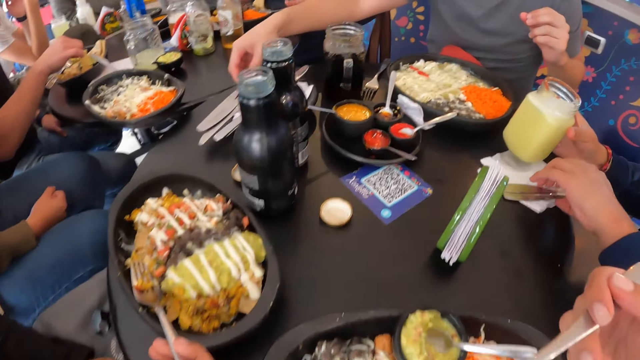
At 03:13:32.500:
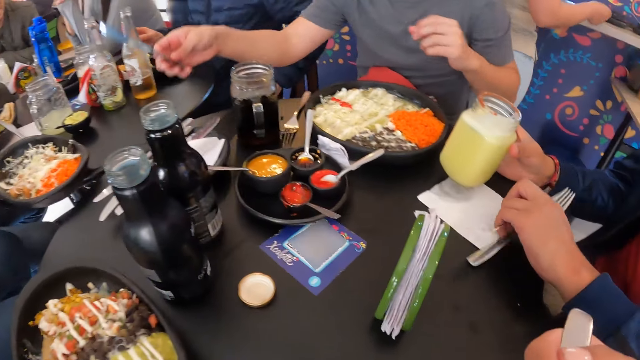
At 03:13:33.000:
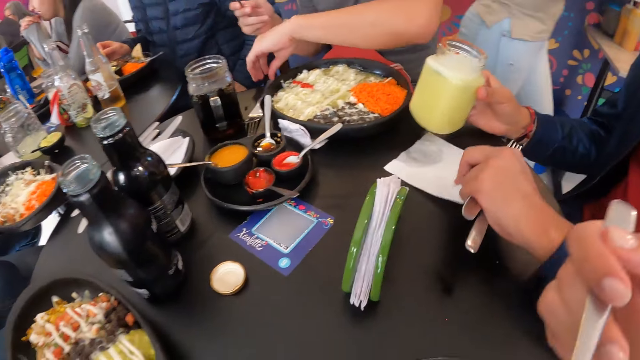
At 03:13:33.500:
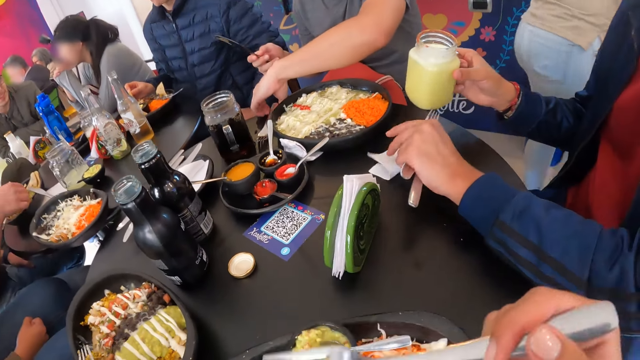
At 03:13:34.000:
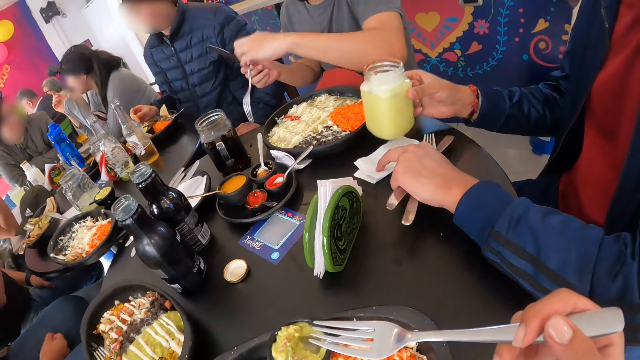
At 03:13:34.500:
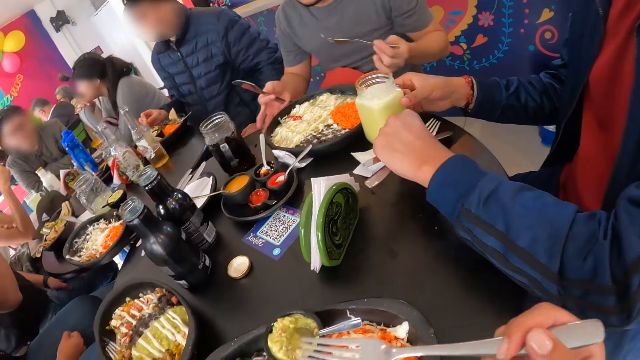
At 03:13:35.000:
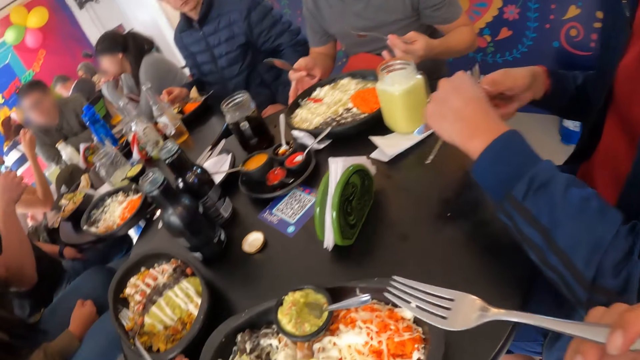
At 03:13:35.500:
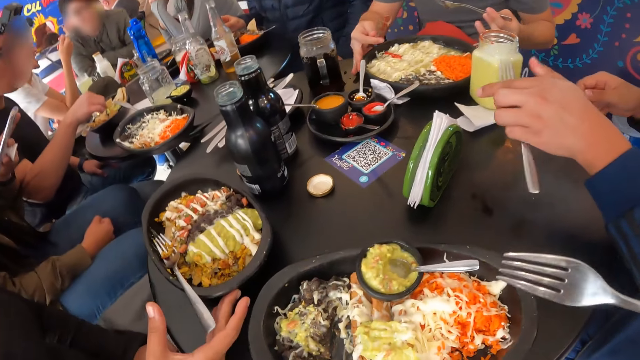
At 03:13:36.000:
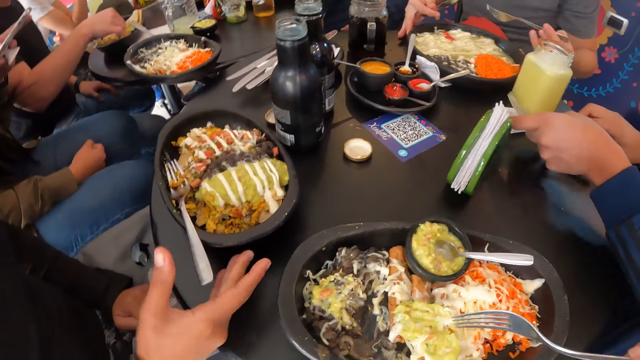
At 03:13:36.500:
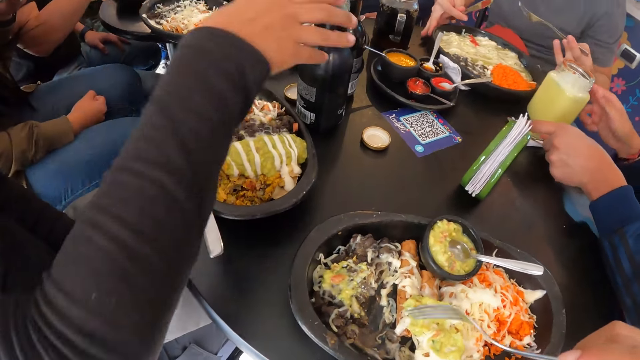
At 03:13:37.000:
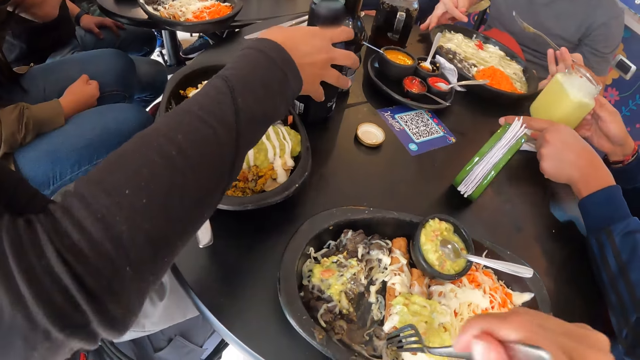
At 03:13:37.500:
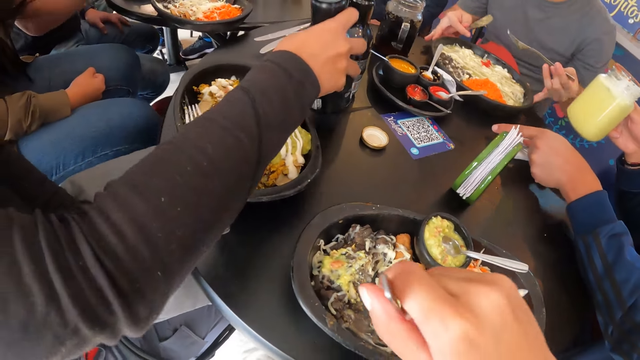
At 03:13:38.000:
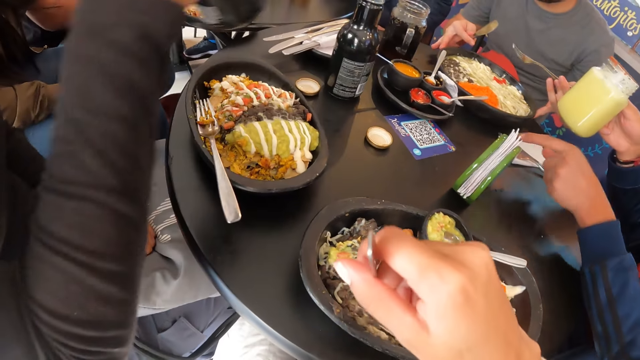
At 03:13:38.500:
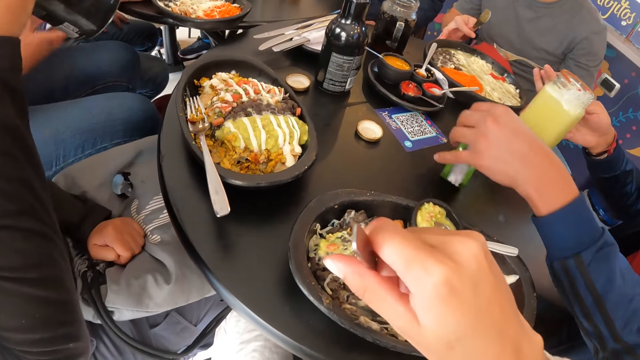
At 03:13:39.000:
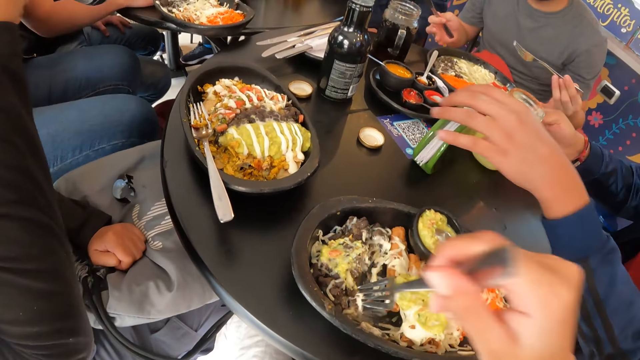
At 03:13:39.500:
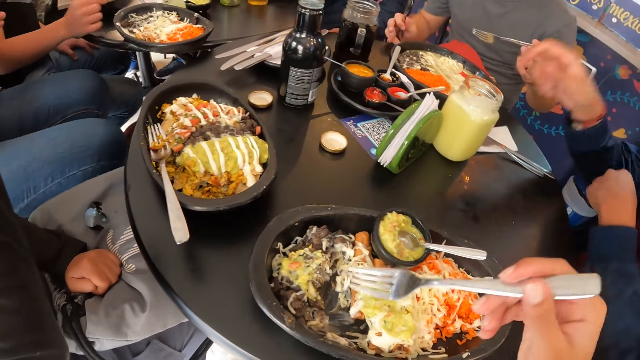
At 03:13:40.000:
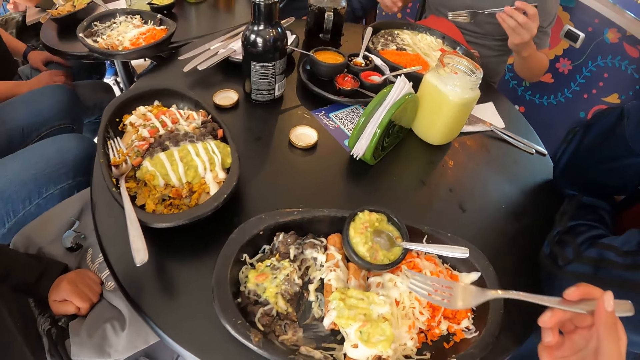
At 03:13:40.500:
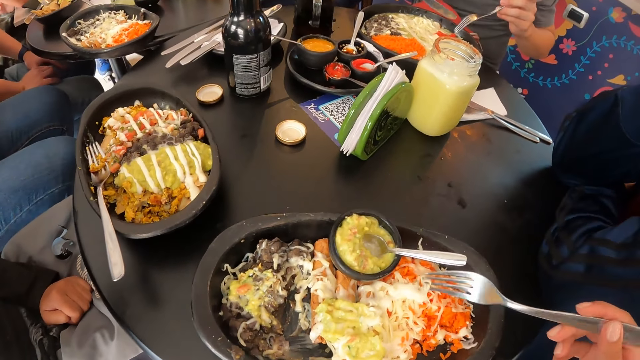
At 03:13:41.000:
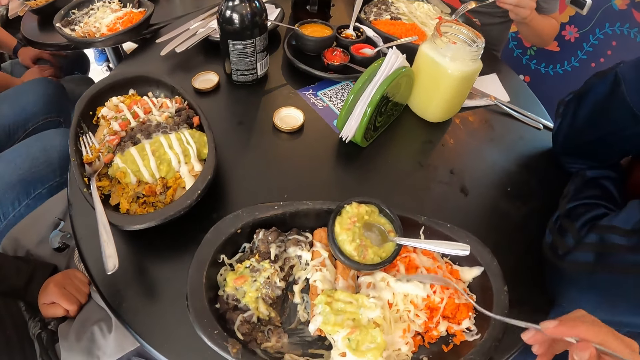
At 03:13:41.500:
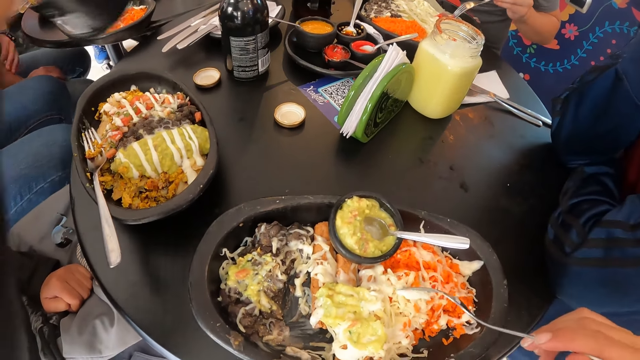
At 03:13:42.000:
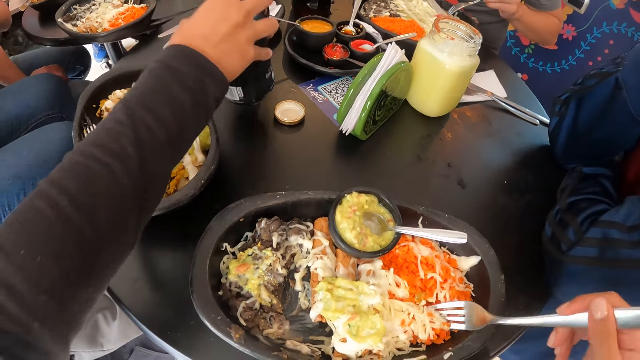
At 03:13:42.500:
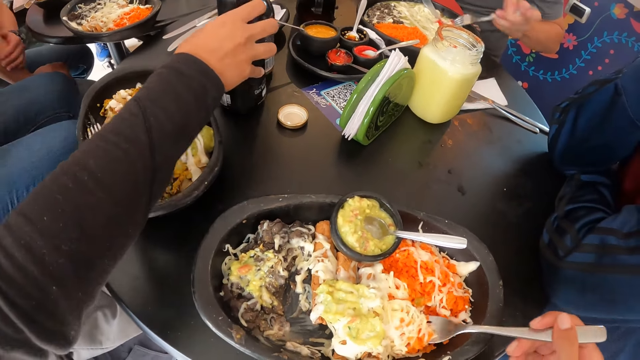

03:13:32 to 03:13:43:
The camera wearer eats the dessert. The man folds the serviette on the table with his left hand, drops the cup in his right hand on the serviette on the table, takes the knife from his left hand with his right hand, drops the knife in his right hand on the serviette, drops the fork in his left hand on the serviette, lifts the cup from the serviette with his right hand, and moves the serviette holder on the table with his left hand. The camera wearer scoops the dessert with a fork. The man drops the cup in his right hand on the table and rests his hands on the table.

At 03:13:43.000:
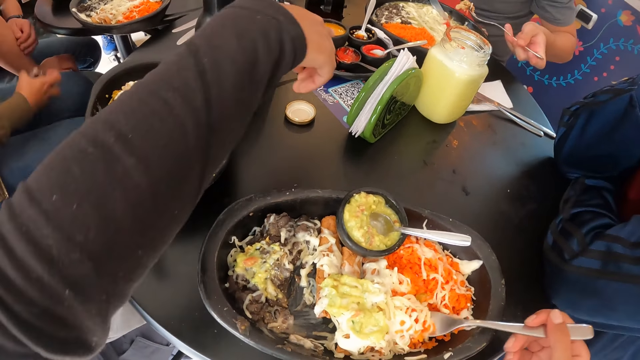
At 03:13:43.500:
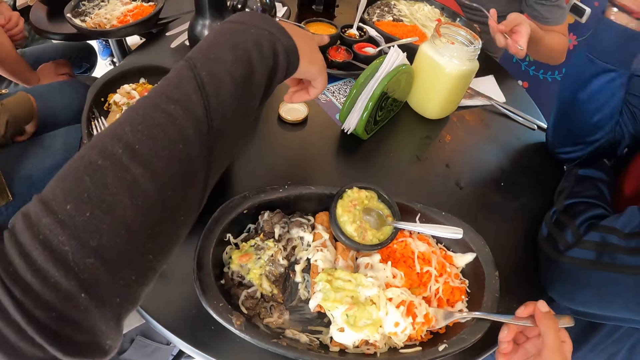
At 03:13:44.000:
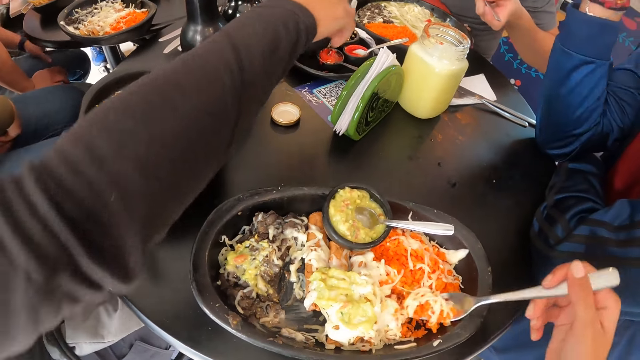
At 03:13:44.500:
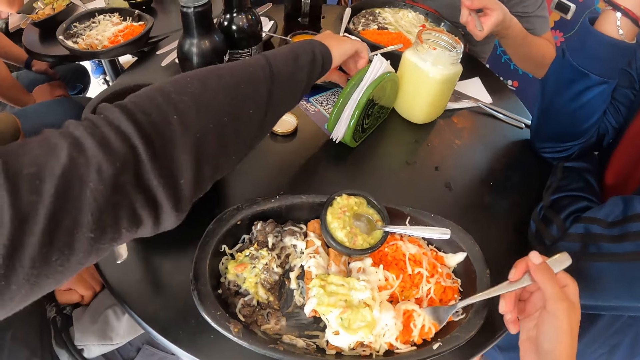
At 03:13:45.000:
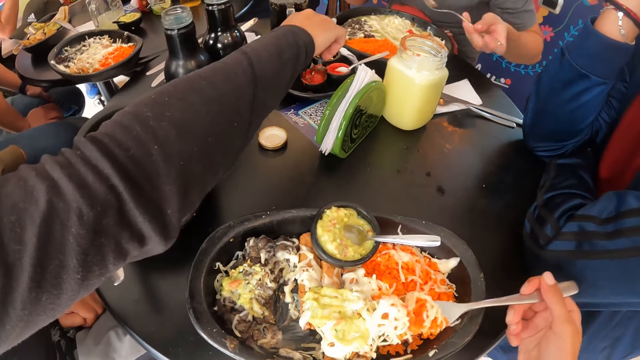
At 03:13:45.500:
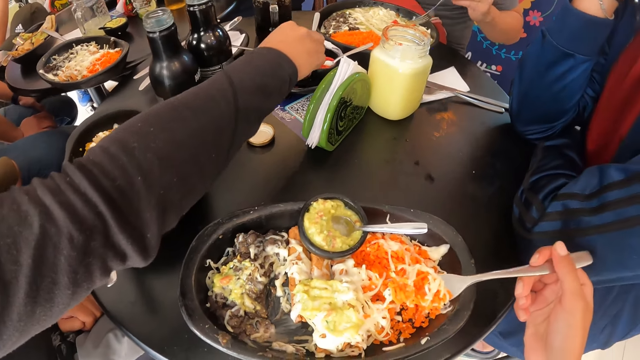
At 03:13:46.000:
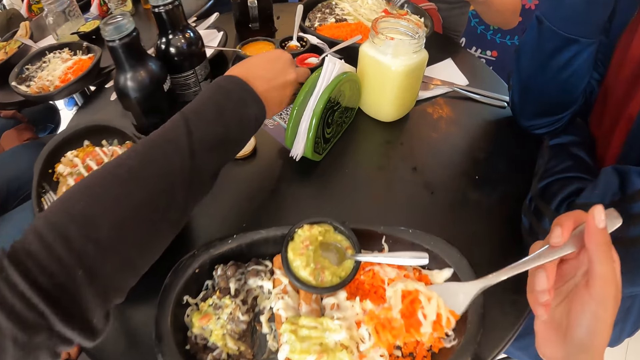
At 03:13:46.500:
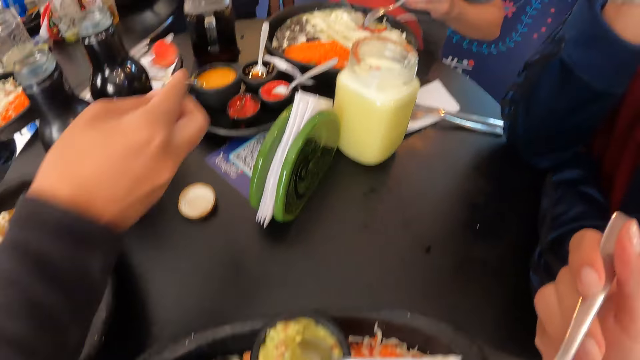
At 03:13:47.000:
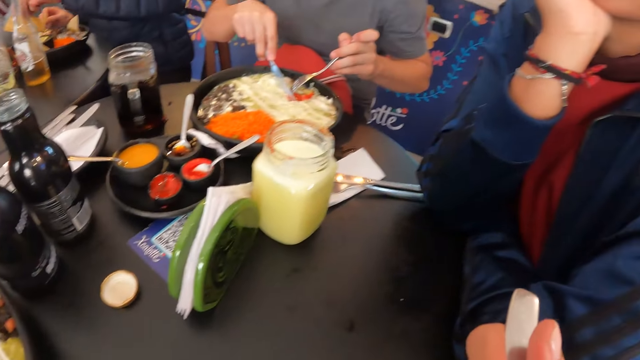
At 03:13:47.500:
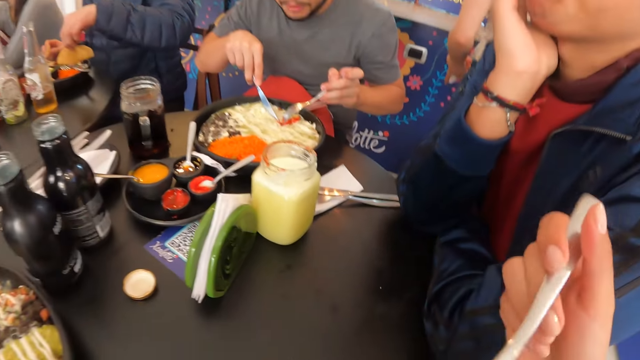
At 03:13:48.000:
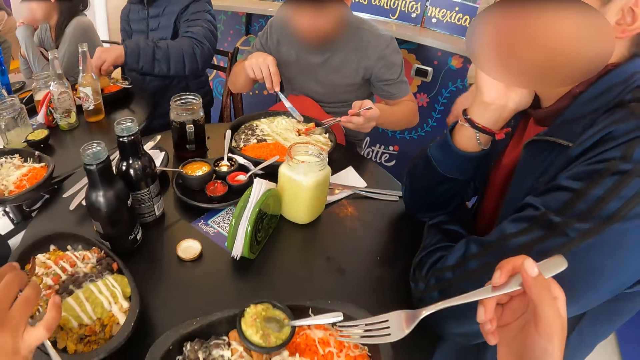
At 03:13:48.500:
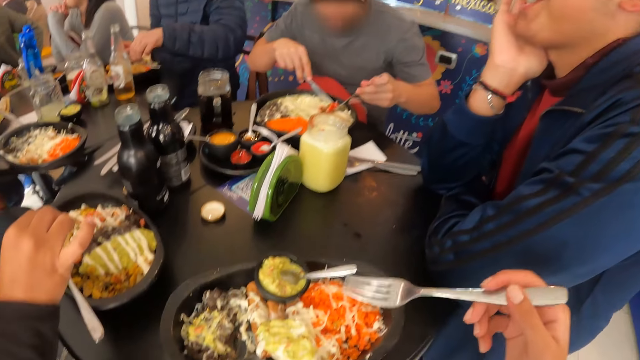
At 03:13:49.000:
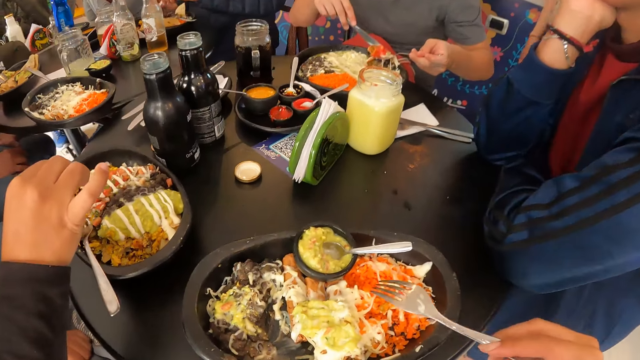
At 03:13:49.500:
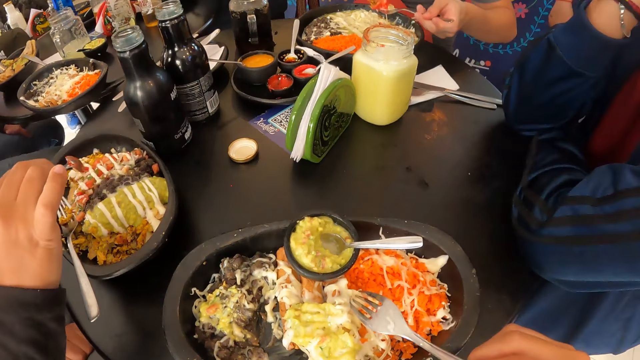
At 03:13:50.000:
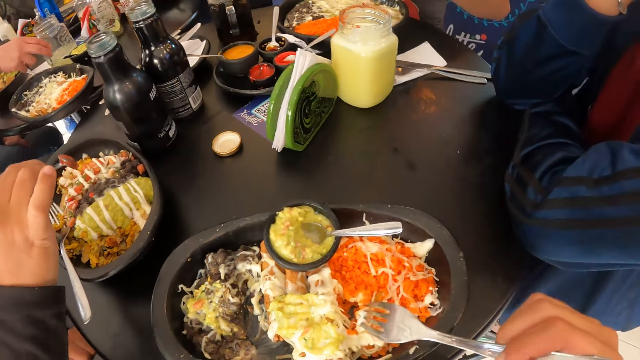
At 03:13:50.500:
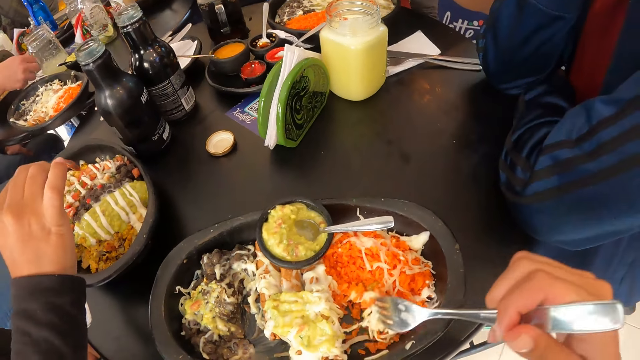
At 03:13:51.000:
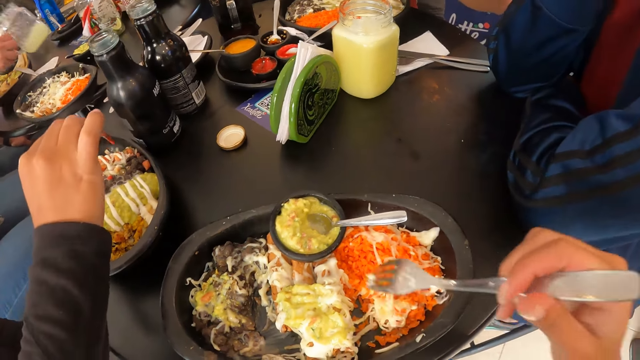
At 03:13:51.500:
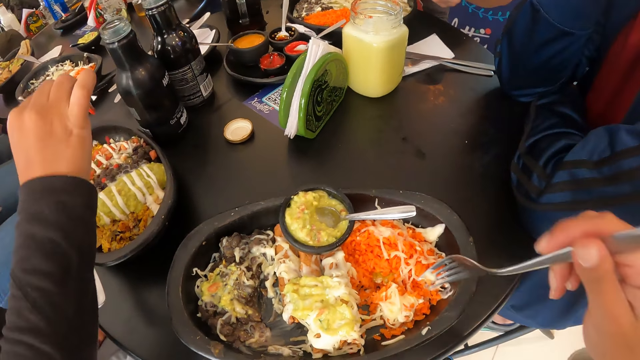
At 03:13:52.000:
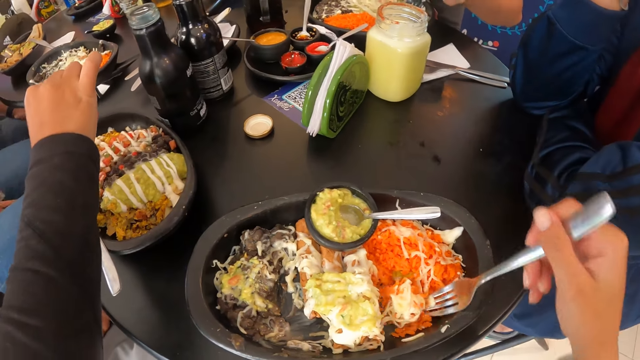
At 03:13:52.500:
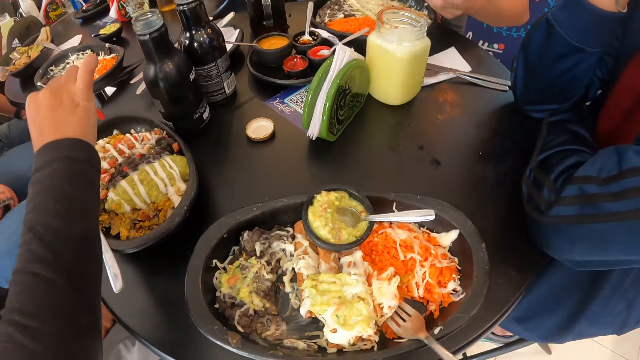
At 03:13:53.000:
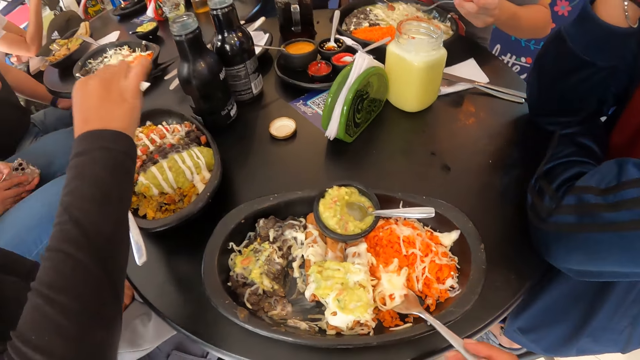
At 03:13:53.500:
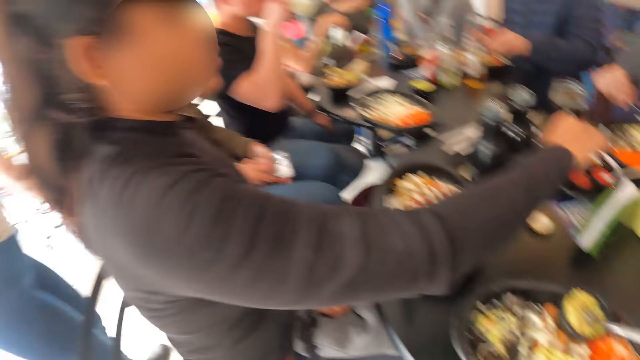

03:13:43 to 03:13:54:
A woman scoops sauce from a plate on the table with a spoon in her right hand. The camera wearer eats food from the plate with the fork in her right hand. The woman pours the sauce in the spoon in her right hand on the food in the plate. The camera wearer uses the fork.
